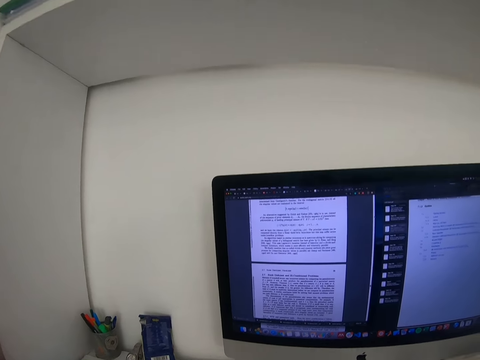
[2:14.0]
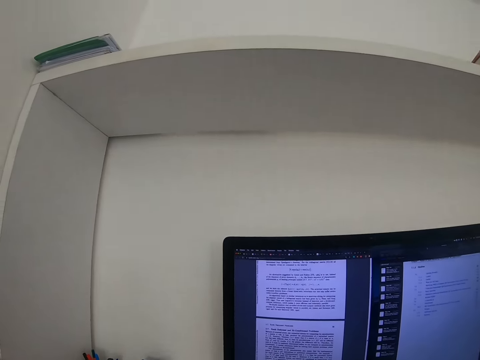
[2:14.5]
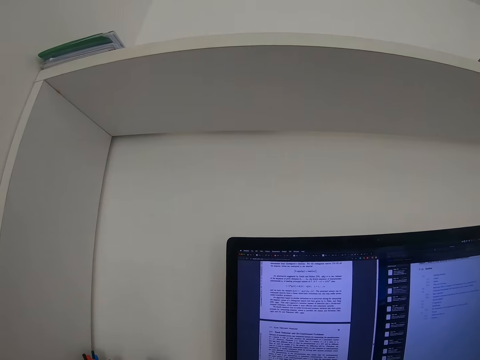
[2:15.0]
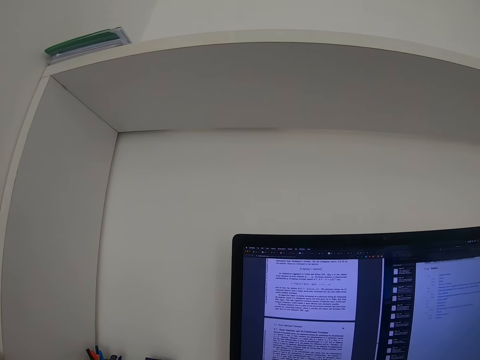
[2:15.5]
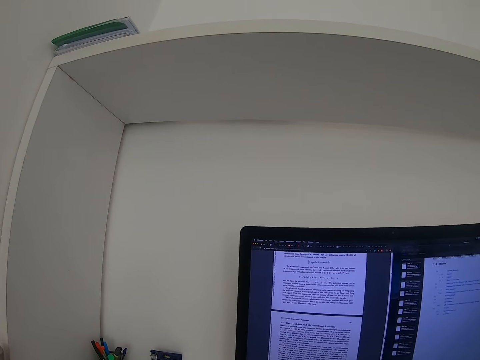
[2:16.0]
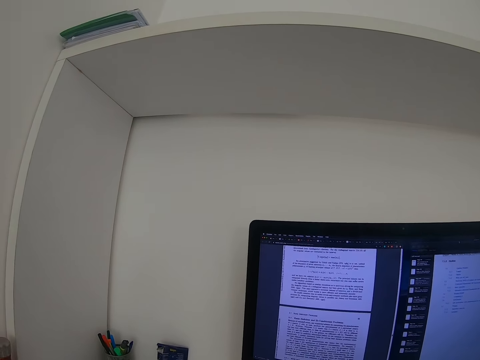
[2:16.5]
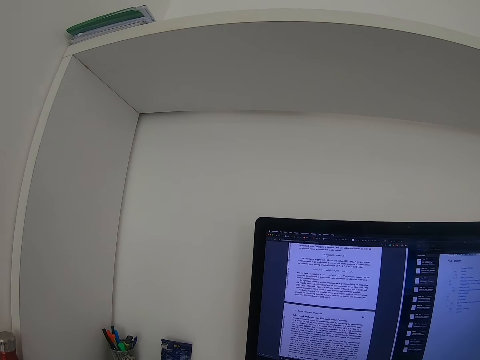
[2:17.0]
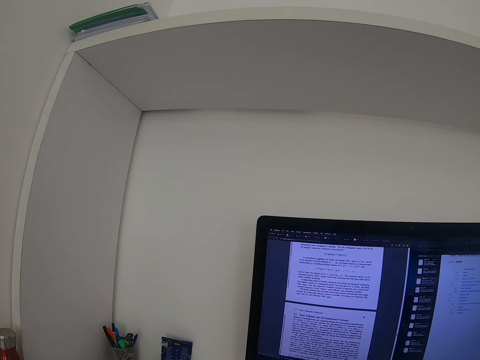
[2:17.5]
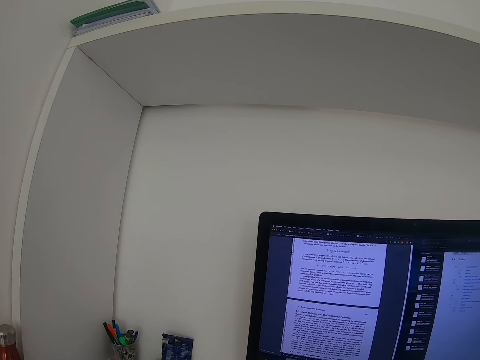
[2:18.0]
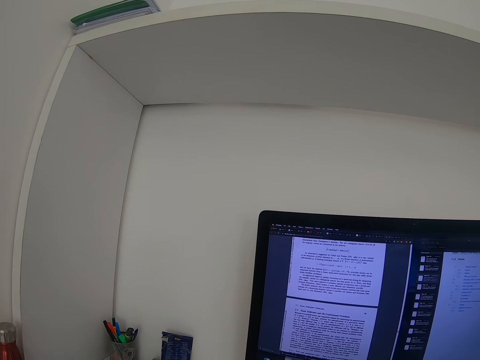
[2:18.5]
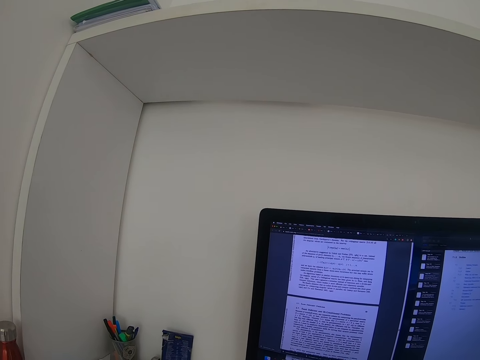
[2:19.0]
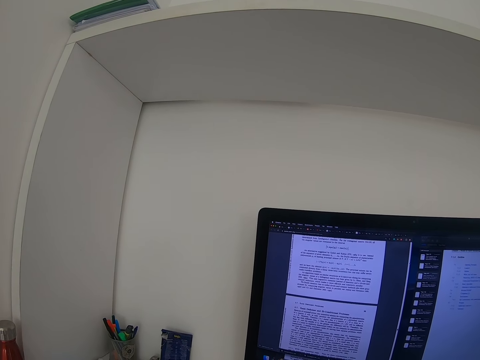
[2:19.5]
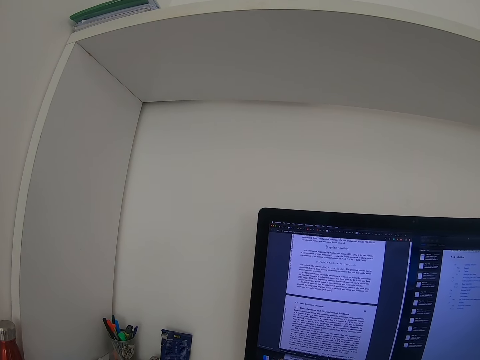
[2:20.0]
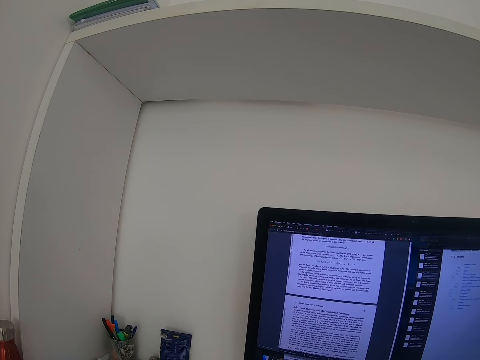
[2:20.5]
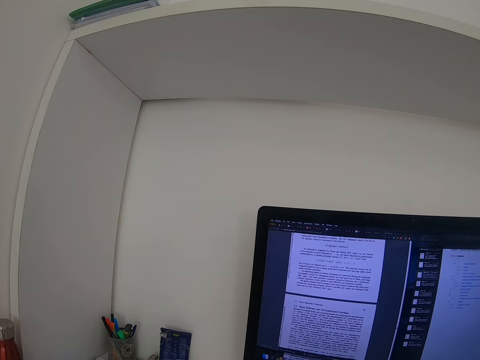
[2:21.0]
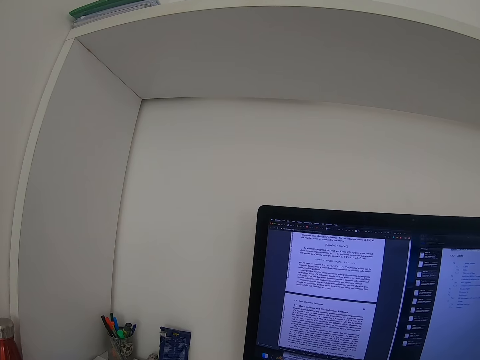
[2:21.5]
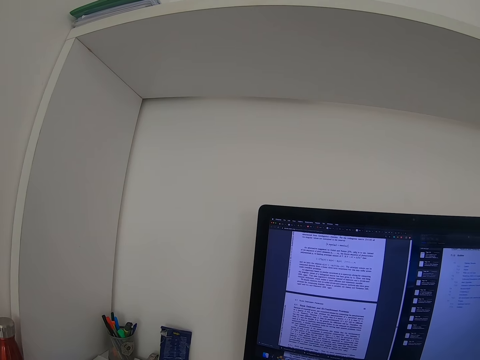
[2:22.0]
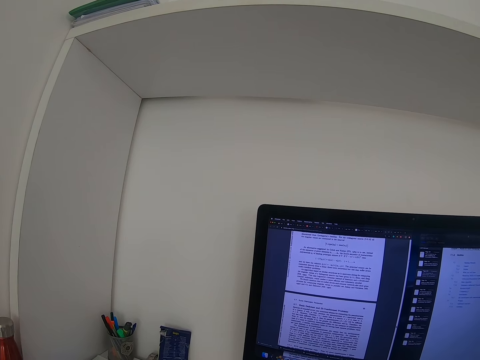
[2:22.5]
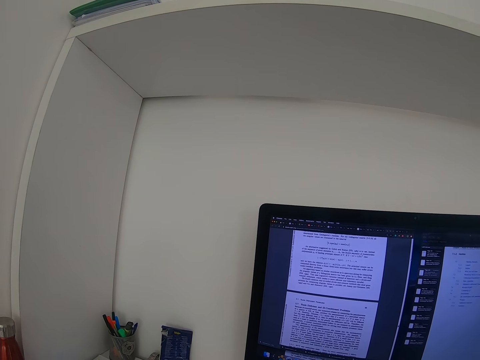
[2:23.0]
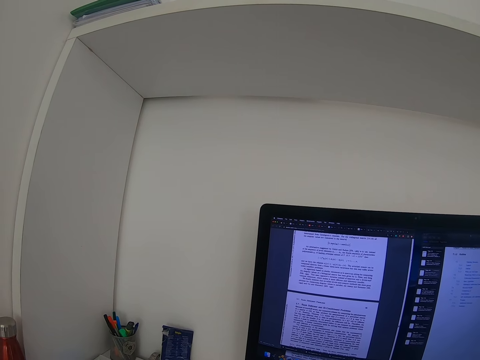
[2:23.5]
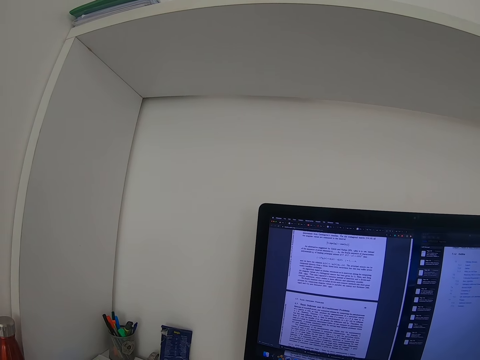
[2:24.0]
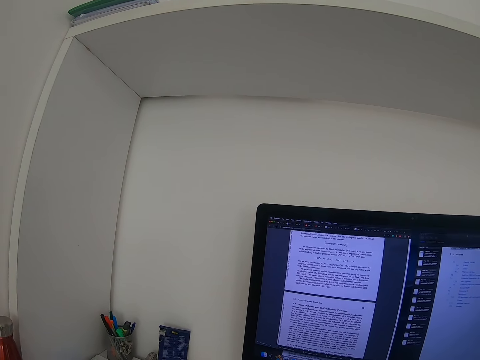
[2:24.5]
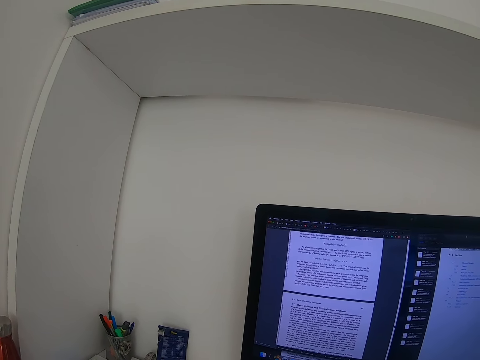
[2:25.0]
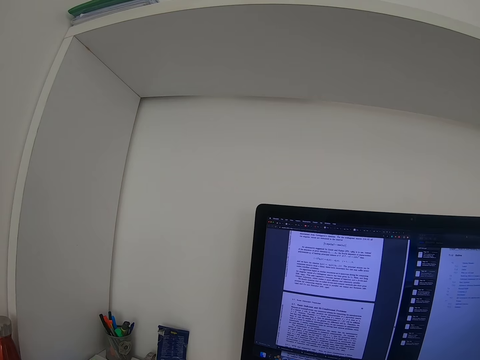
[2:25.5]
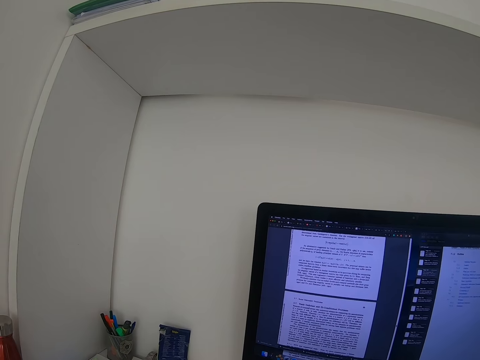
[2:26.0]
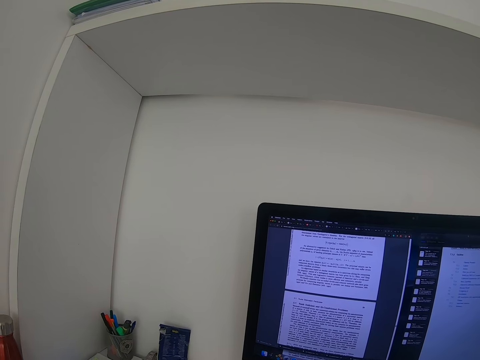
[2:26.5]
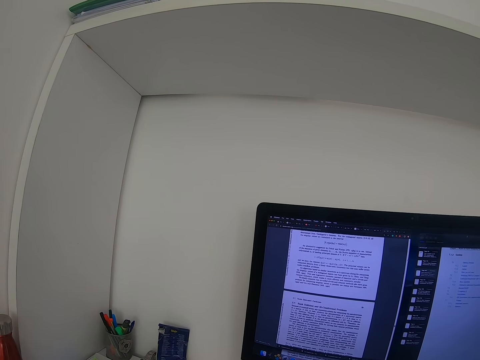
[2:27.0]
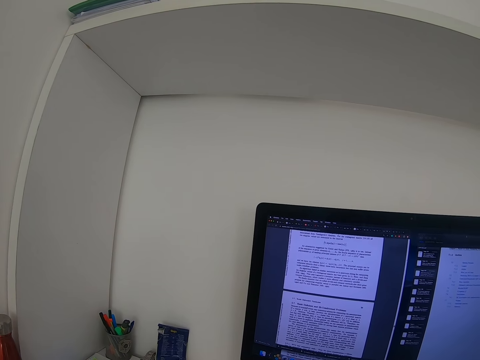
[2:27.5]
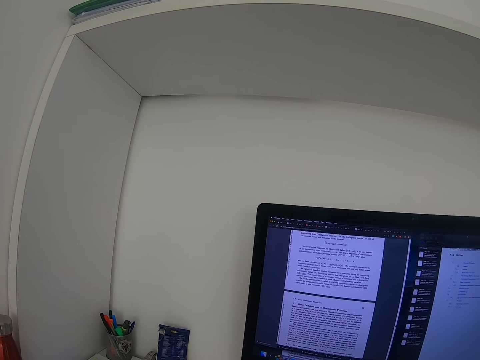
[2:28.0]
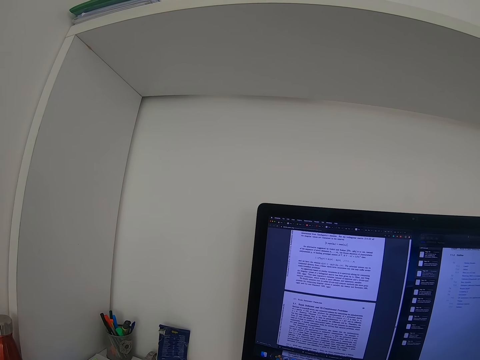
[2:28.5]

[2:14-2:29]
The camera wearer reads the article in the computer.

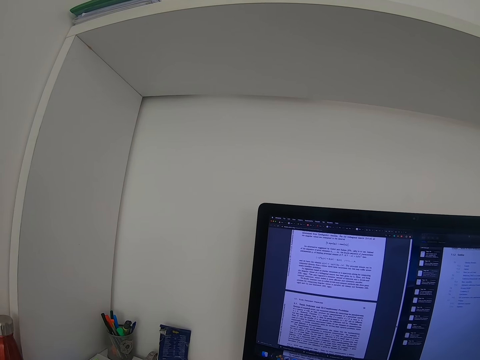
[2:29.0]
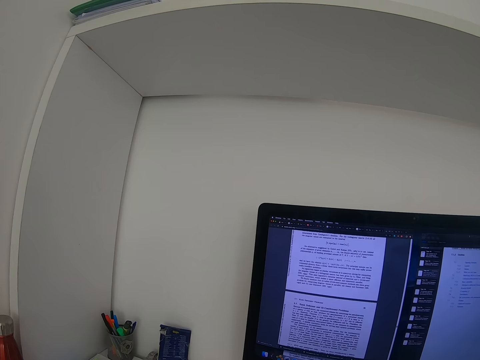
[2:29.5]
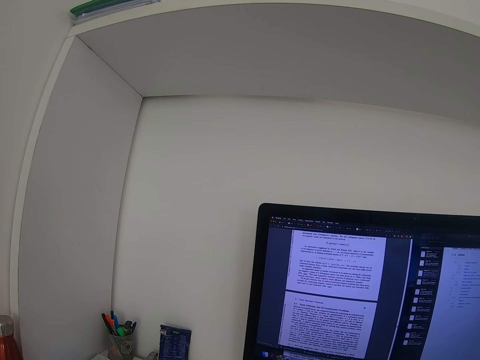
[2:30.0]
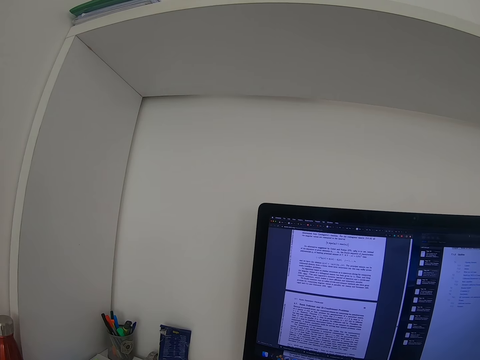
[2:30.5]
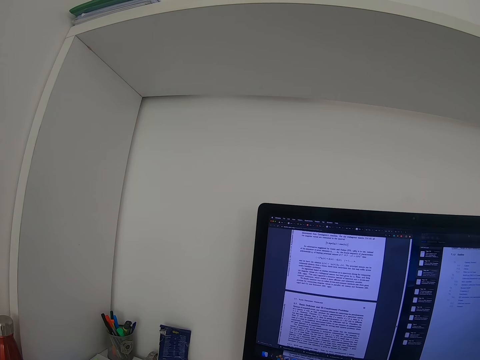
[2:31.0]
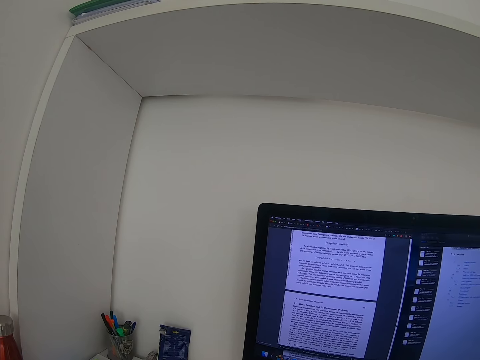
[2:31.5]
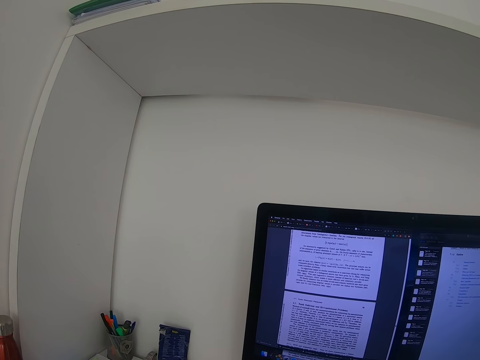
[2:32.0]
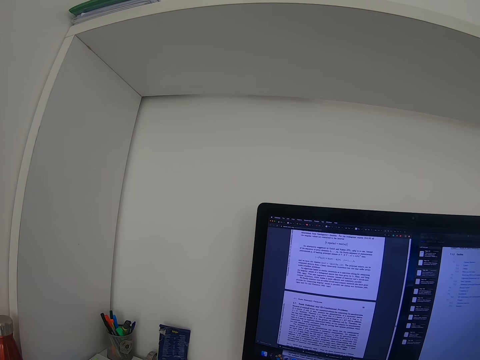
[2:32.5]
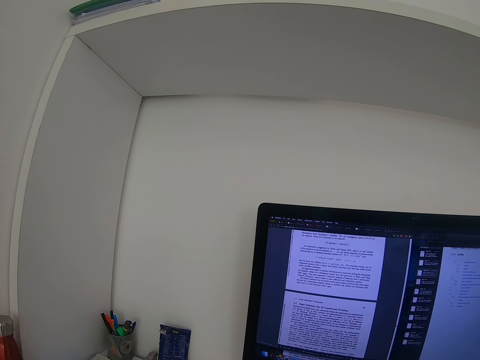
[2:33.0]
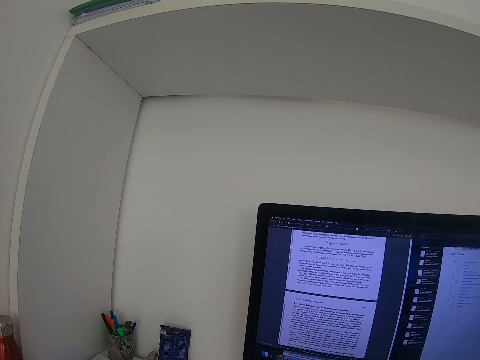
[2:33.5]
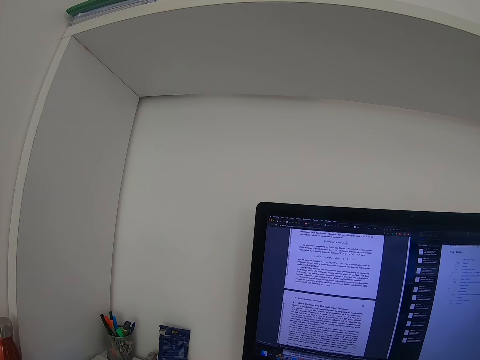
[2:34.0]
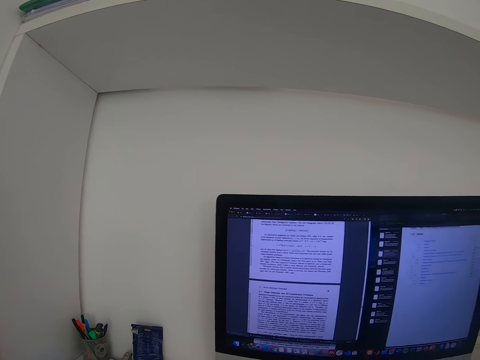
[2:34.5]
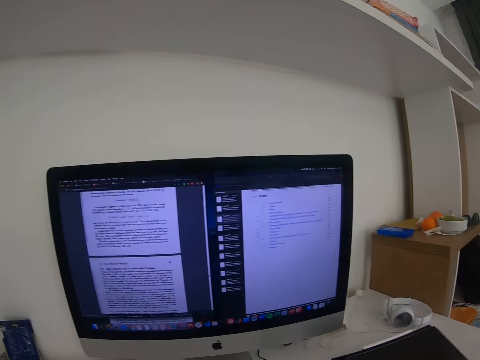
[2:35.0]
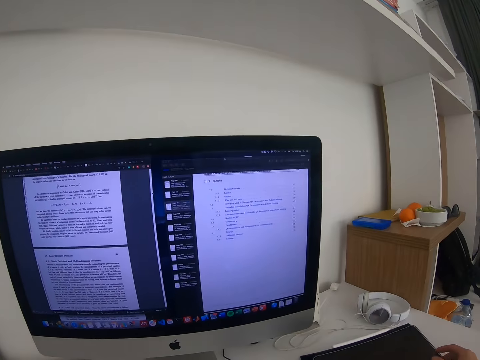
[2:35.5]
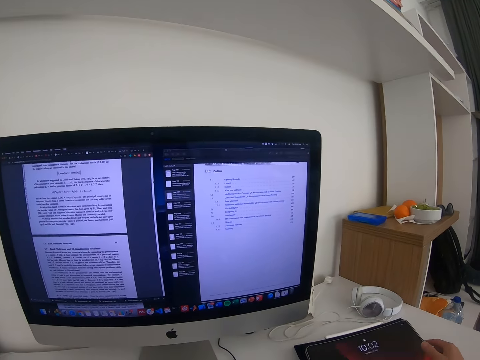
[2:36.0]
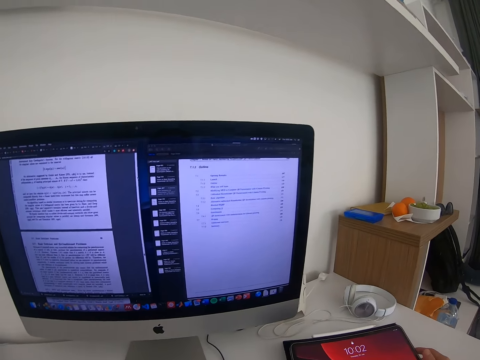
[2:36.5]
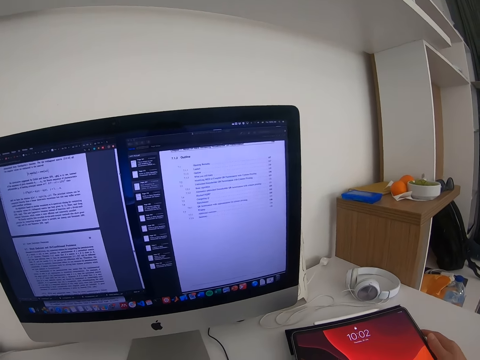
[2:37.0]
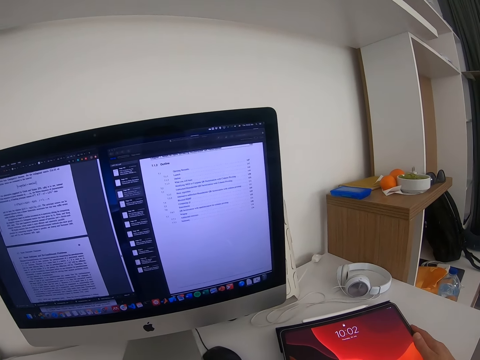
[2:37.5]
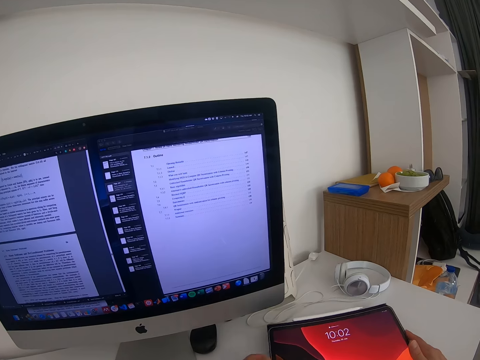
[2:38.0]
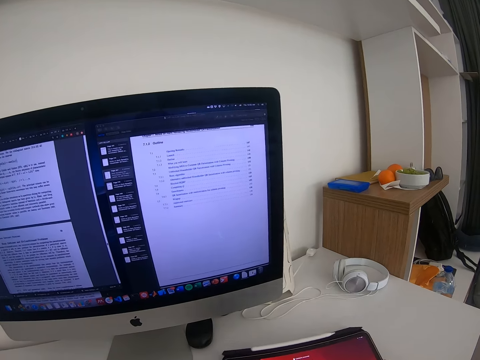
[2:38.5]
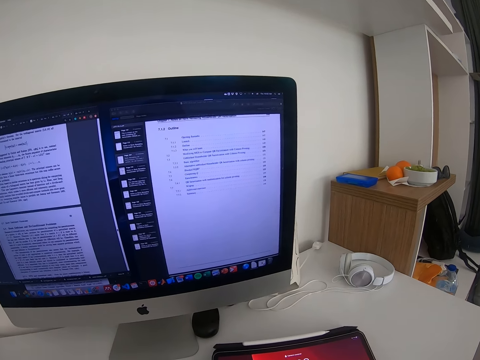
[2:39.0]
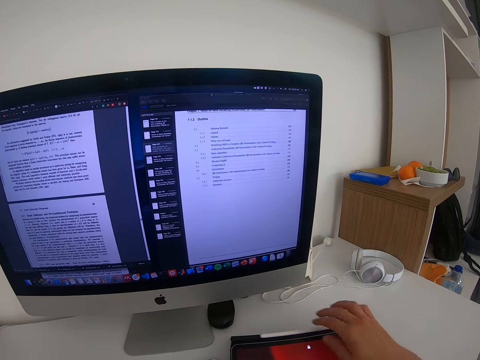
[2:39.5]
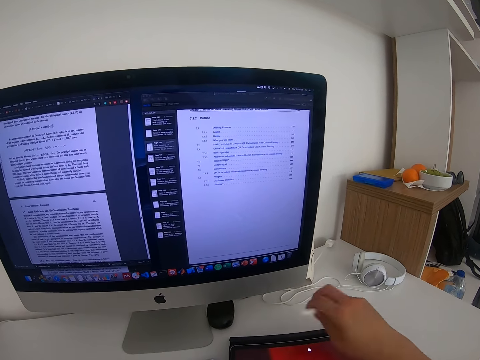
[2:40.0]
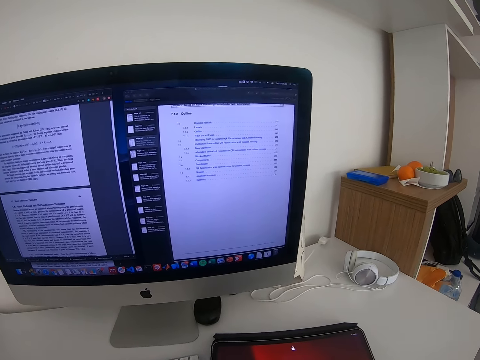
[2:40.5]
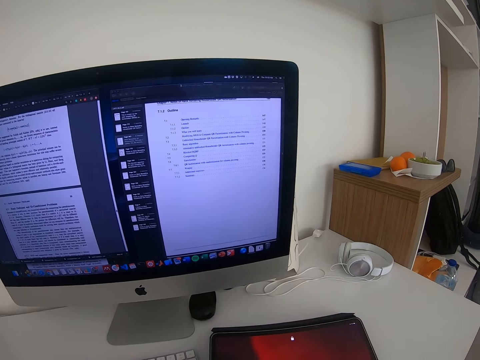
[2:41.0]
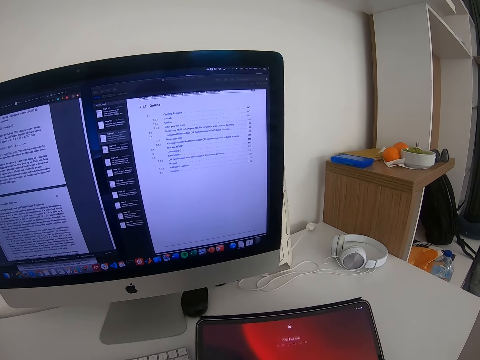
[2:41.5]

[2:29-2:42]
The camera wearer reads on the computer. They scroll on a phone. They move the mouse aside on the table. They move the tablet or phone on the table. They pick up the pen tablet on the table.
